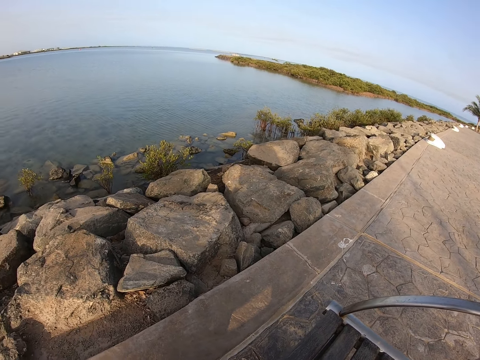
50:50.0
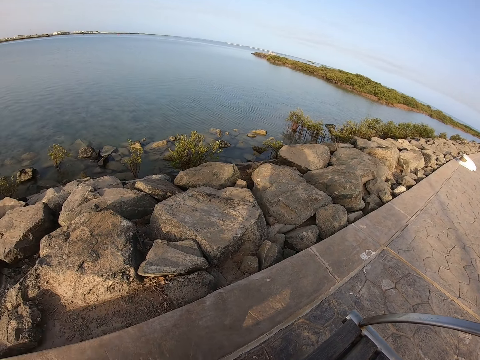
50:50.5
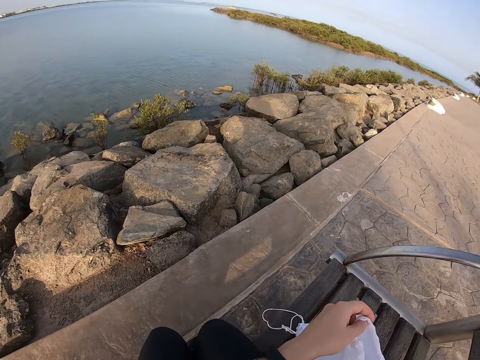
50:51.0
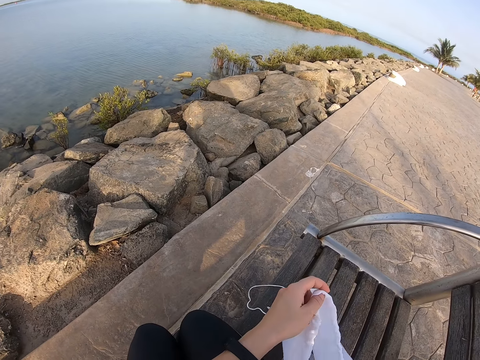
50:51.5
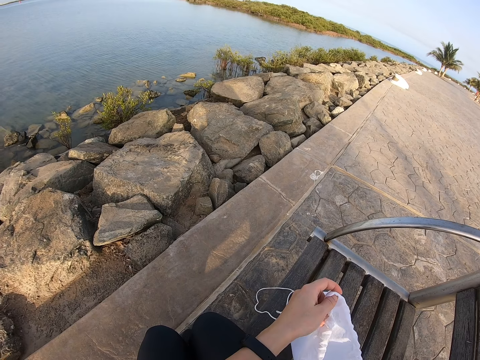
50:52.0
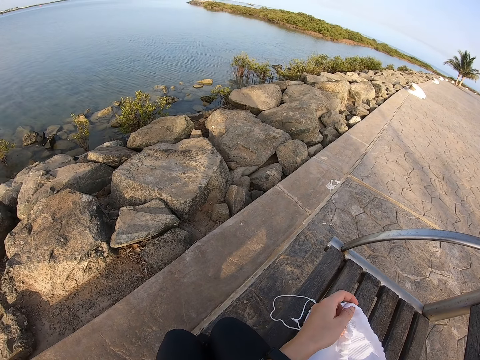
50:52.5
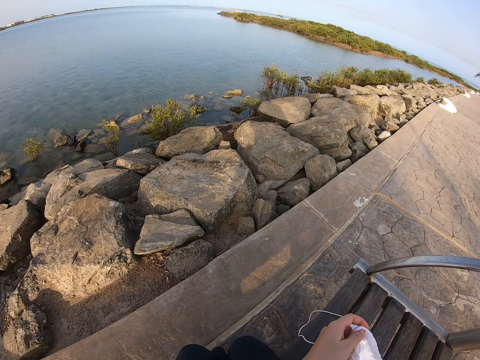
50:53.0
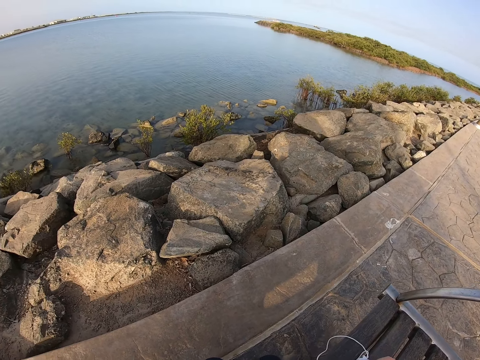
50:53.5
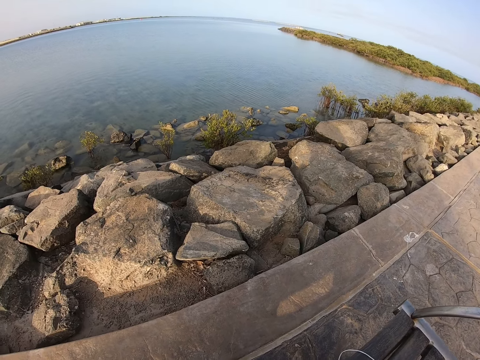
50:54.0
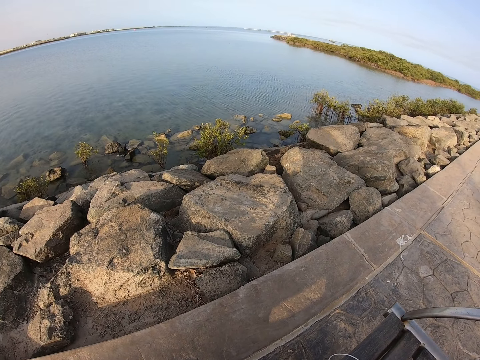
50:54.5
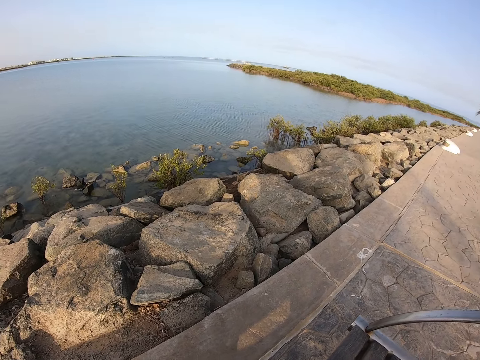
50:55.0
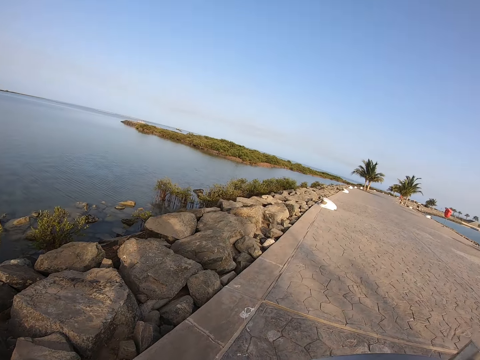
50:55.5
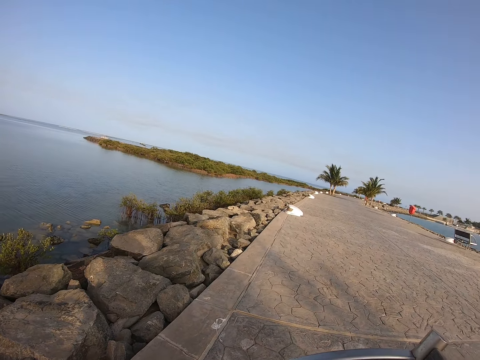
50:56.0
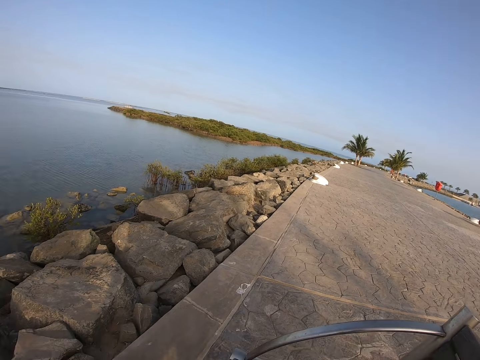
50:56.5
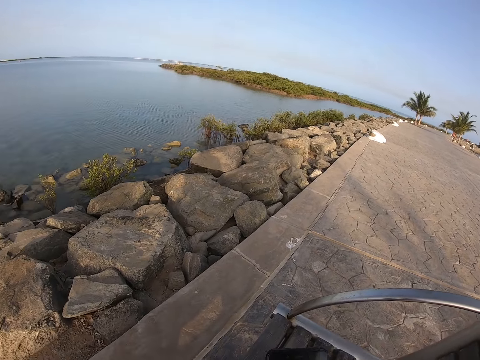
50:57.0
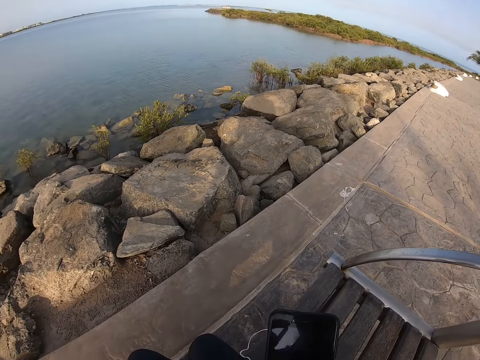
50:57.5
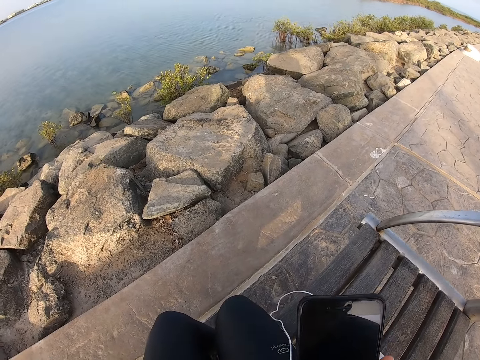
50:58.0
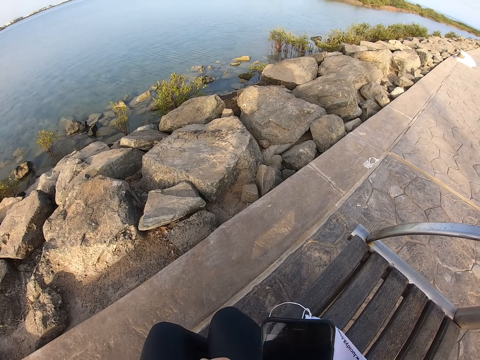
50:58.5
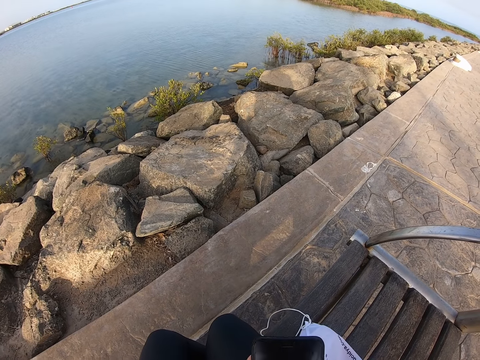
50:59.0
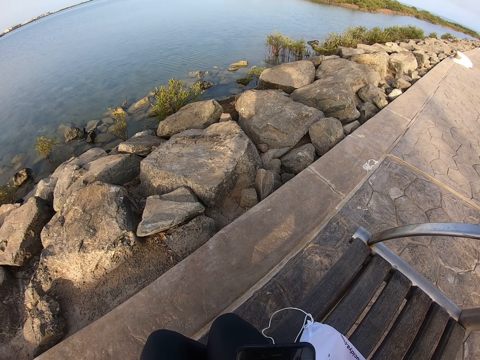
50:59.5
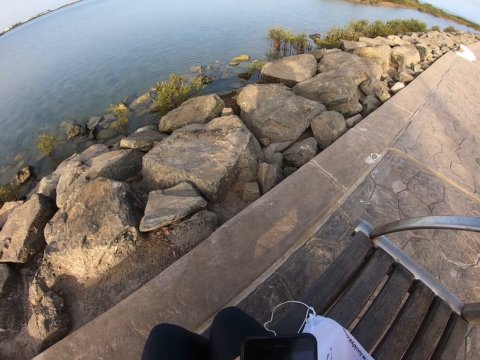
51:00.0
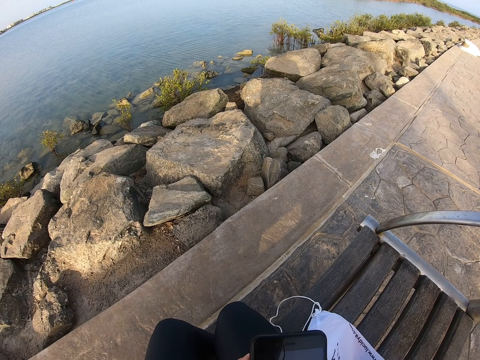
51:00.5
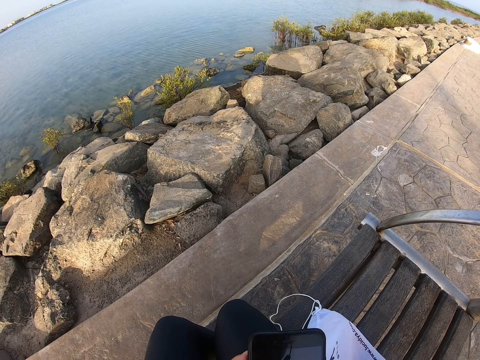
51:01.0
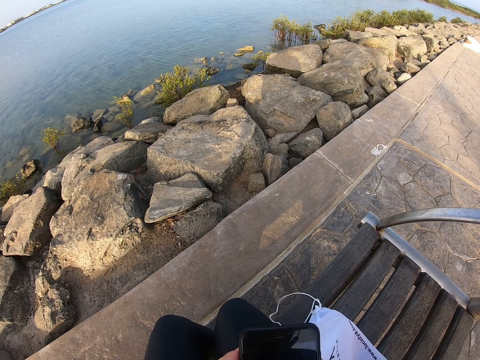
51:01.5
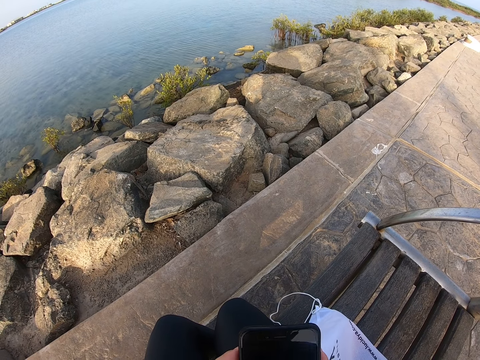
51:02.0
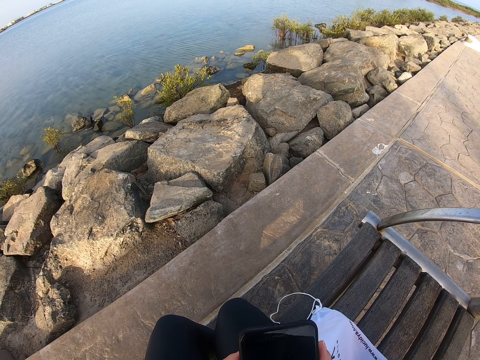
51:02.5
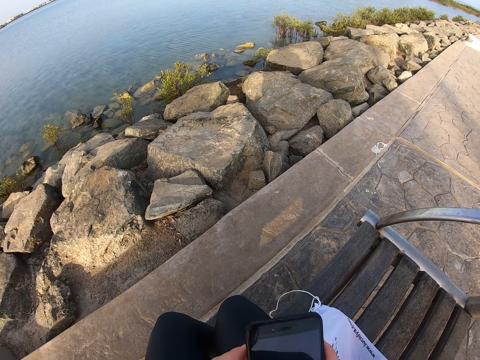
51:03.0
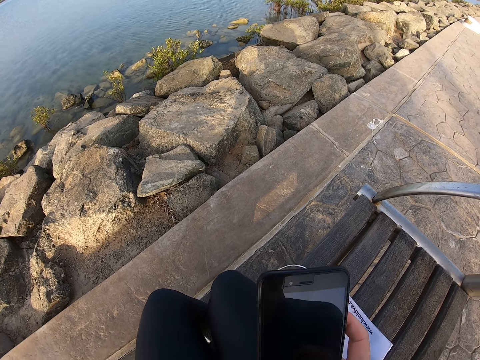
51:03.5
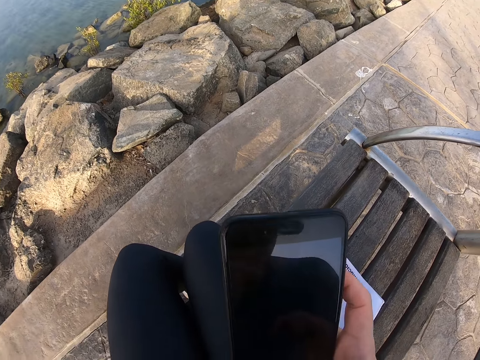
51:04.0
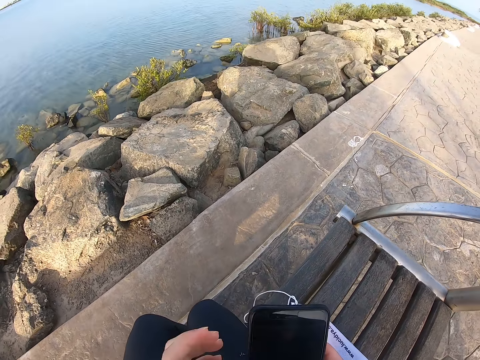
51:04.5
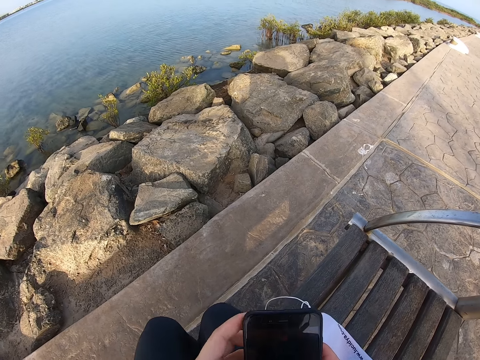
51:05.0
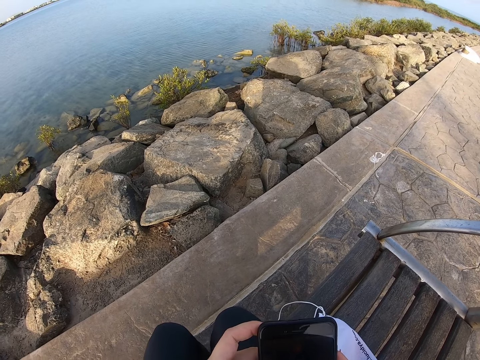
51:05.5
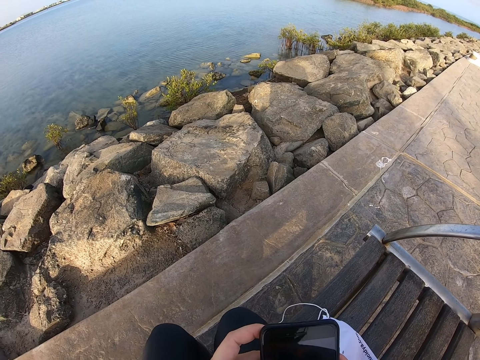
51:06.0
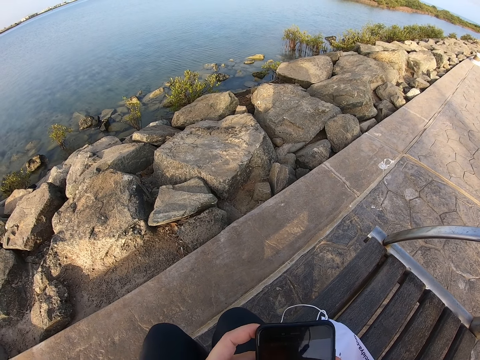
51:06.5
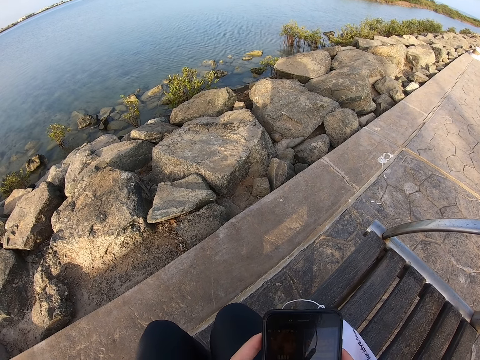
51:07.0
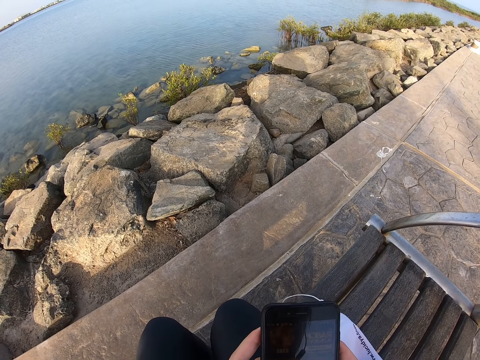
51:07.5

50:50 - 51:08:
The camera wearer adjusts the bag. They adjust the bag again. They look around. They look at the phone. They use the phone. They move their hand.

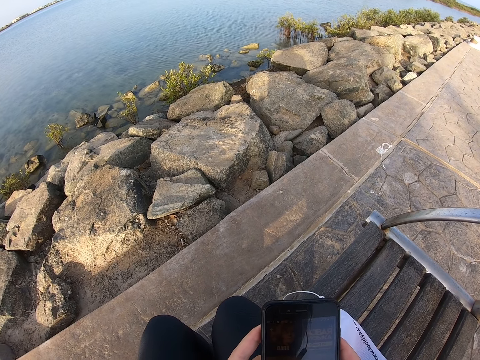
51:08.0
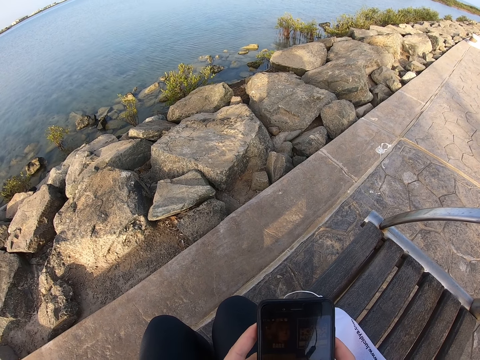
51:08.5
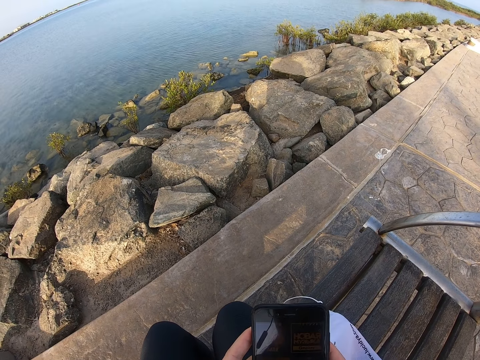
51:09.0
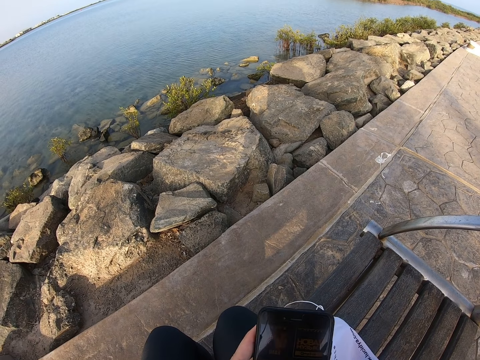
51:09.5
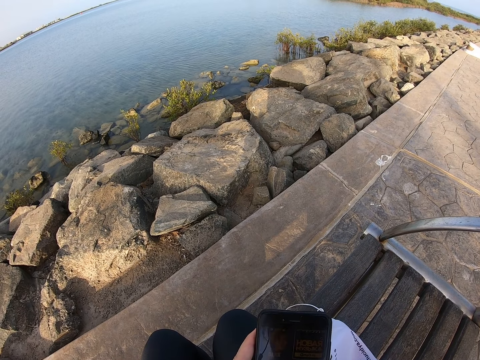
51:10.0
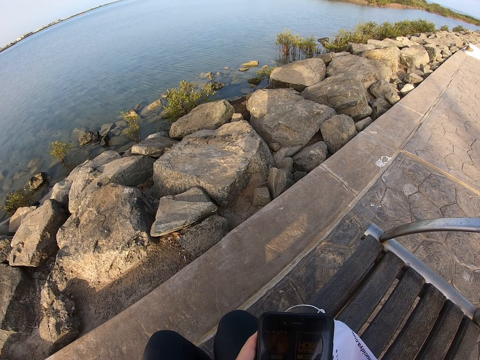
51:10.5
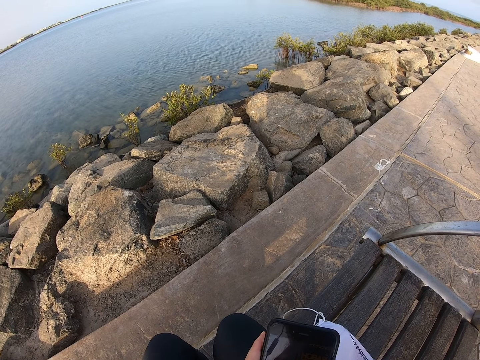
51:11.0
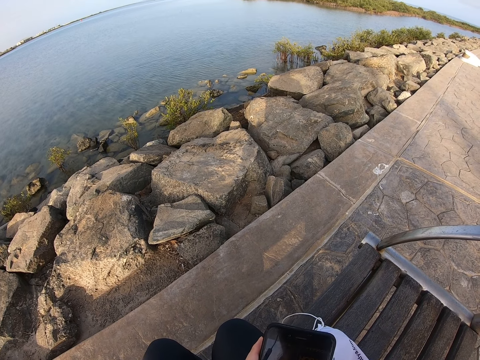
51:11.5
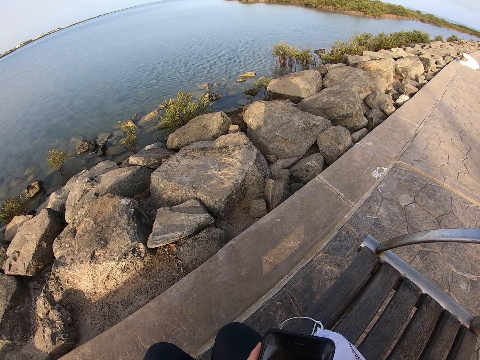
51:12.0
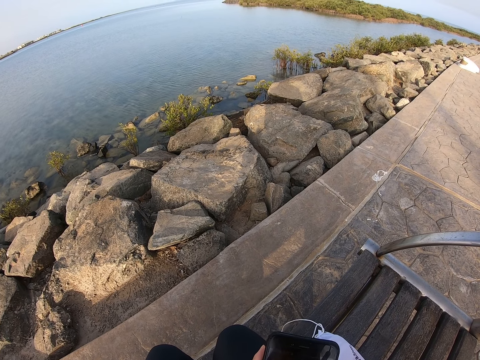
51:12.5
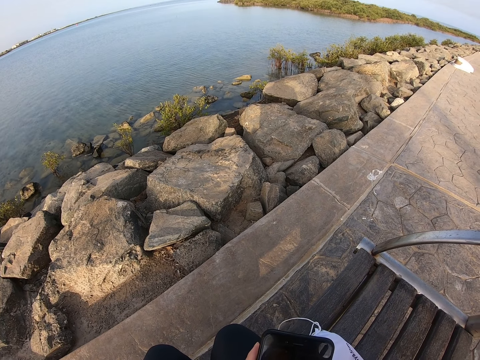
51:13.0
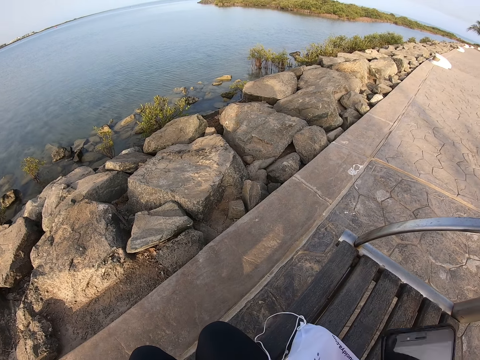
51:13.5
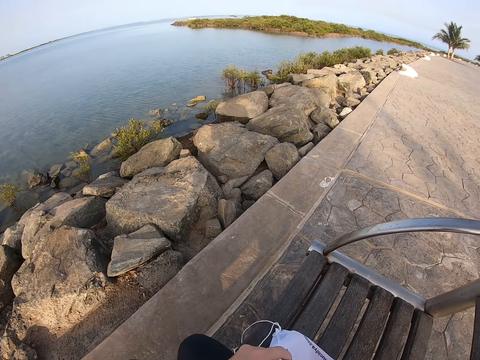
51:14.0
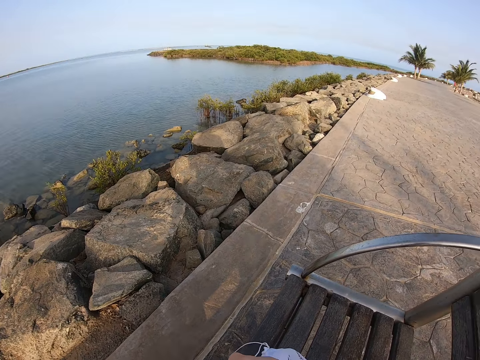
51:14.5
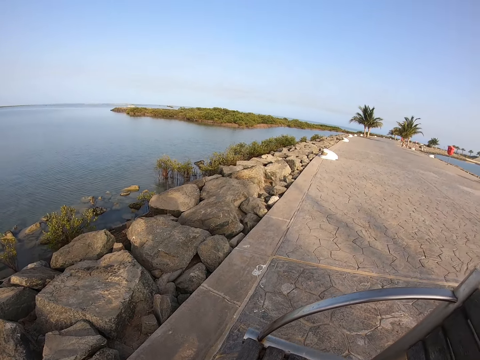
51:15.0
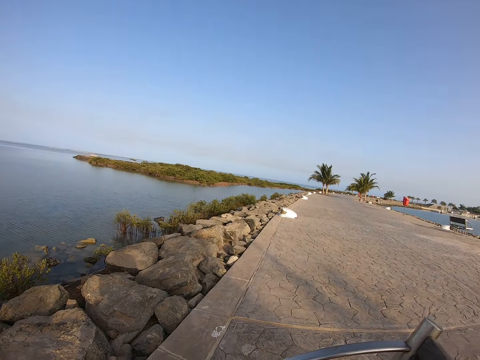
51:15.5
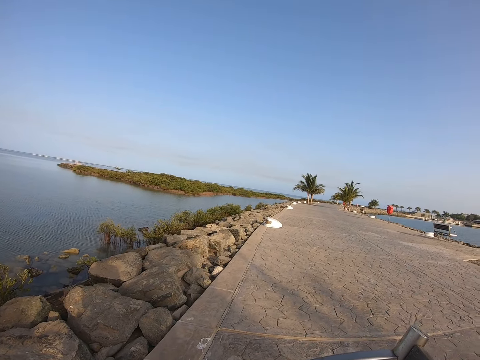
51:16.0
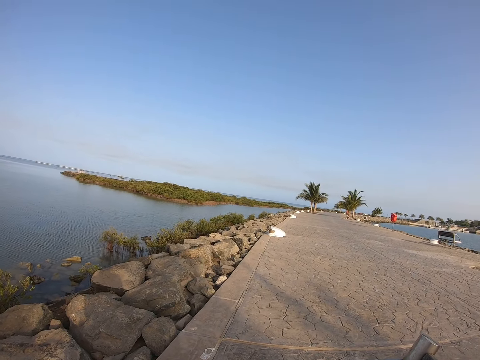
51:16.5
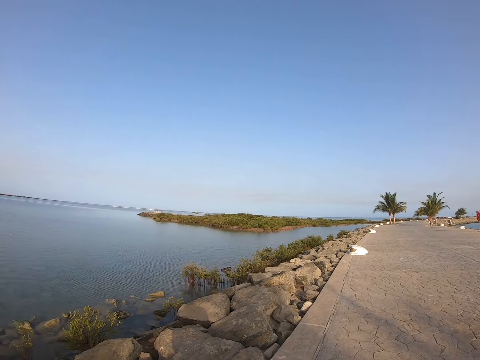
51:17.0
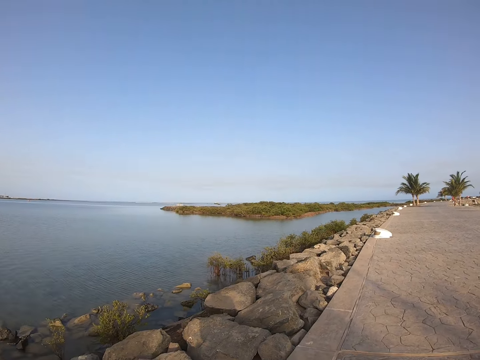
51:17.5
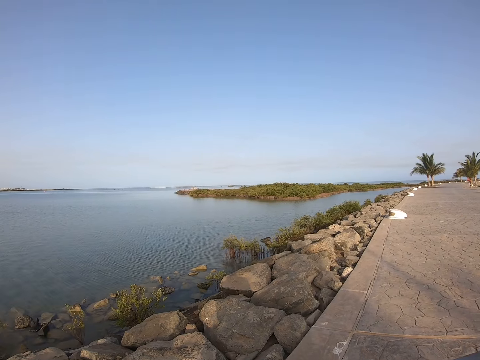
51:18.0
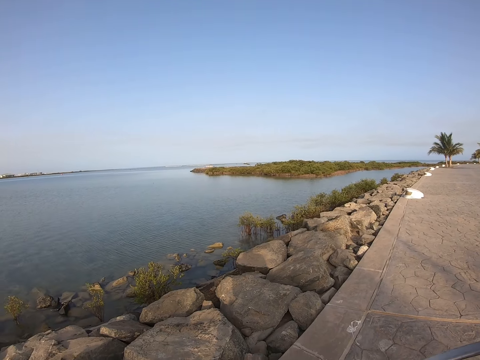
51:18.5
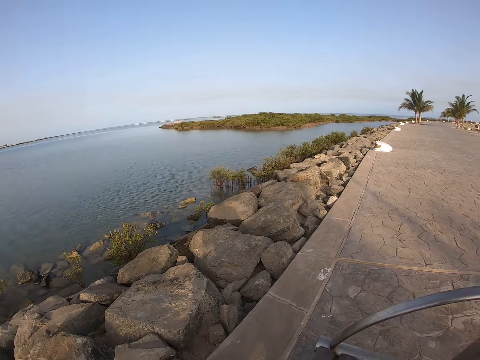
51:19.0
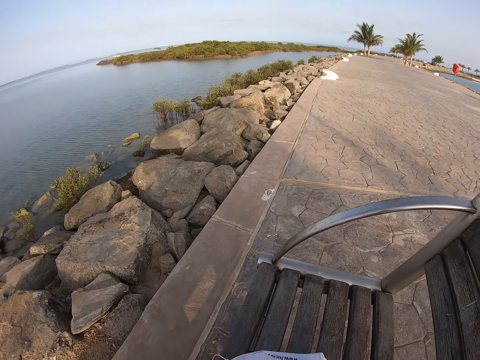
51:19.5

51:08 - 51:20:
The camera wearer drops the phone in the bag. They pick up the bag. They look around.
